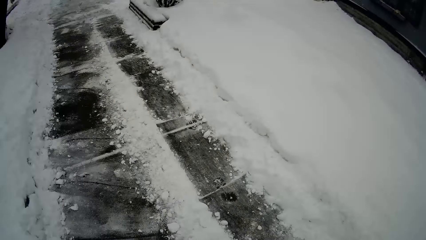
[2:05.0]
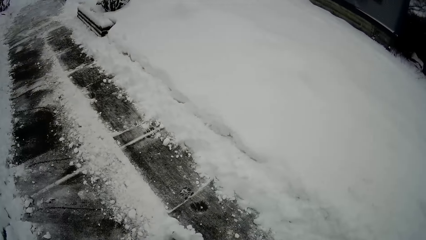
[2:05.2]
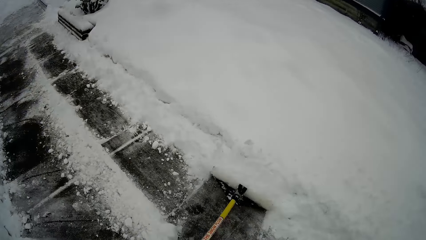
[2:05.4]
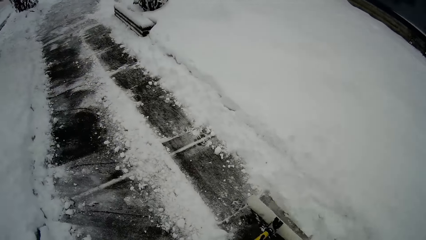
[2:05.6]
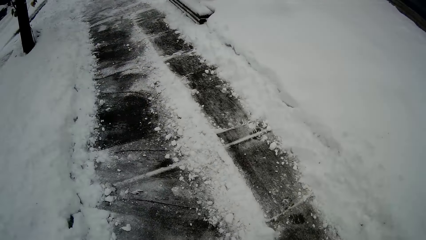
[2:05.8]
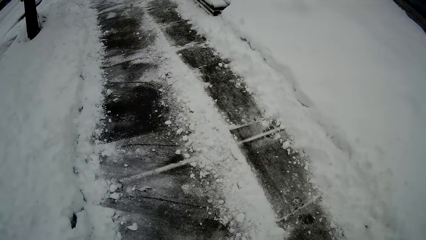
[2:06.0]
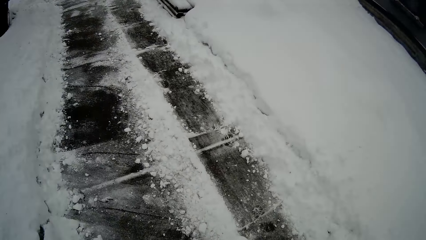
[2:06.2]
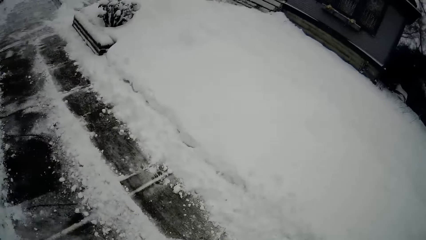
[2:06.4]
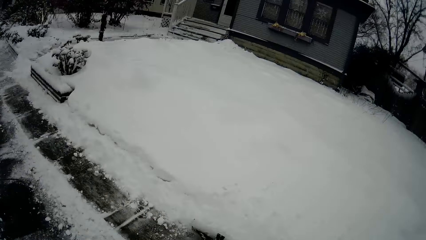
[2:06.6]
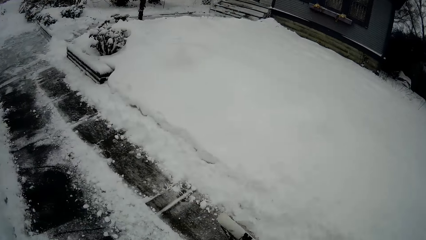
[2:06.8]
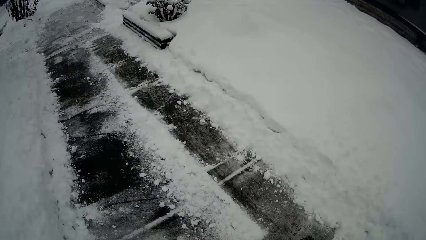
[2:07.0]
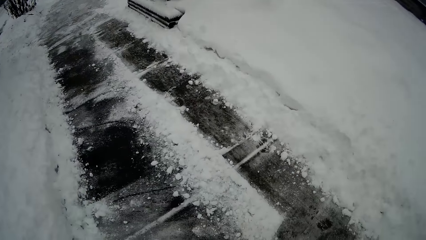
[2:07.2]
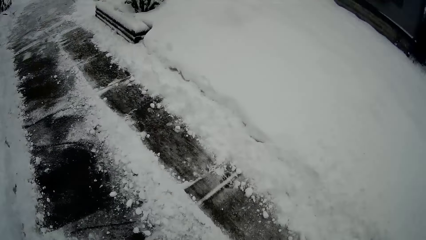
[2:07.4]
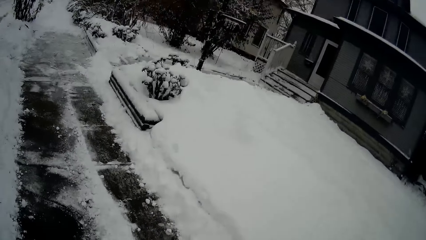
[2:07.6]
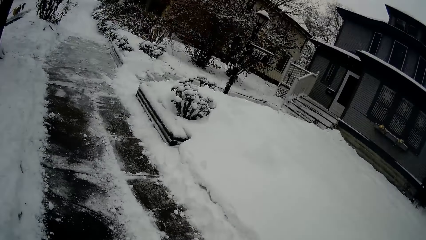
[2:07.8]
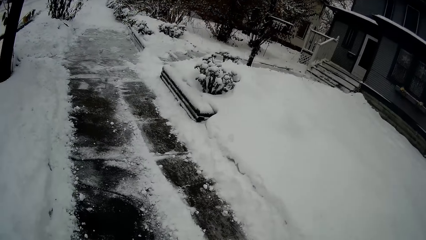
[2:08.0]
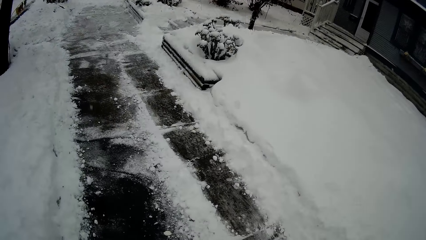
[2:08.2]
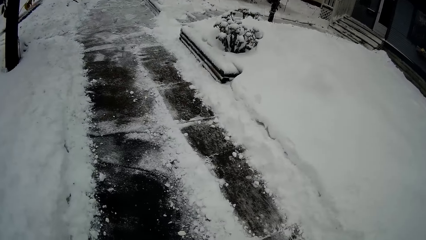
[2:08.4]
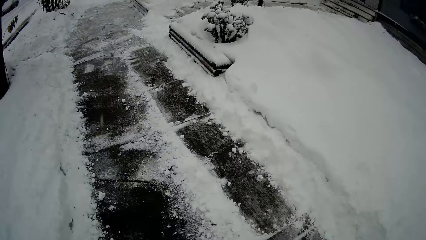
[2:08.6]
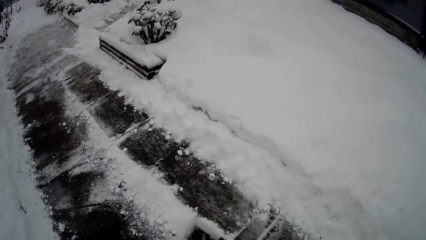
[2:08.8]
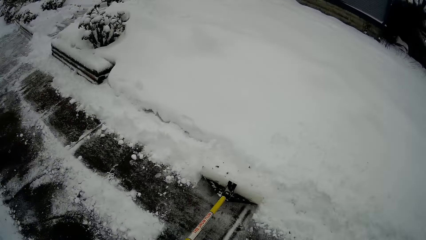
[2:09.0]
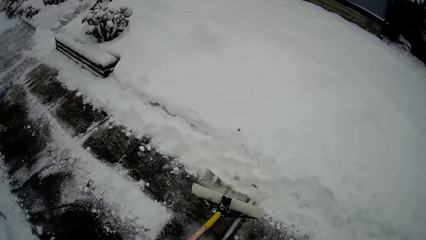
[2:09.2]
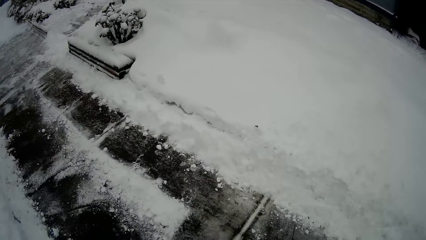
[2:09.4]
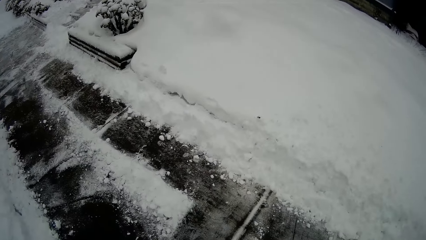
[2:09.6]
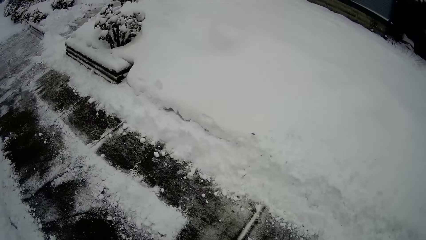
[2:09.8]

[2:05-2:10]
The camera wearer looks around the road. They clear snow on the road with a snow pusher shovel.

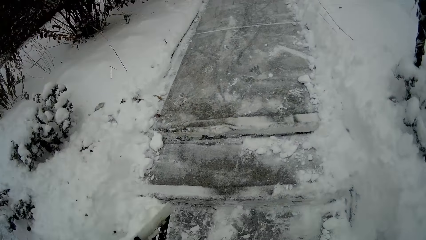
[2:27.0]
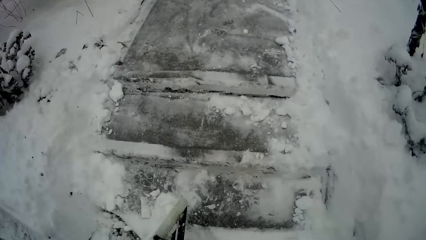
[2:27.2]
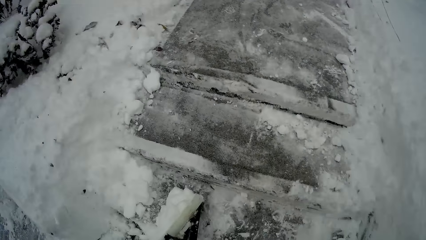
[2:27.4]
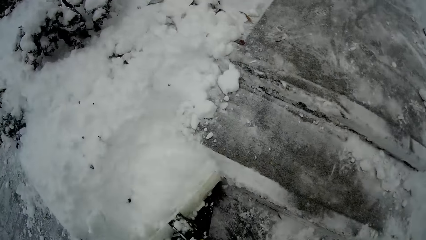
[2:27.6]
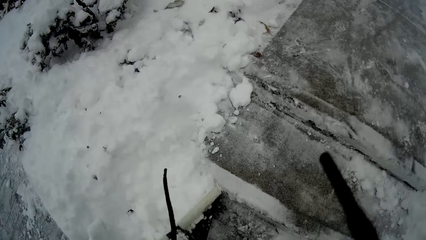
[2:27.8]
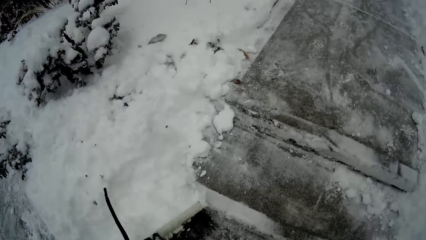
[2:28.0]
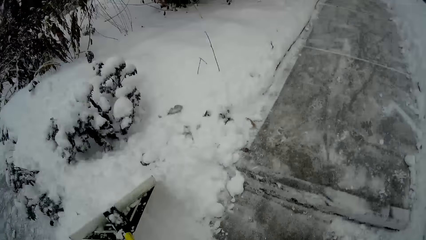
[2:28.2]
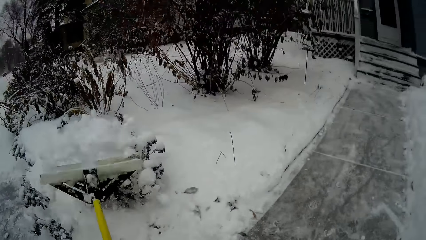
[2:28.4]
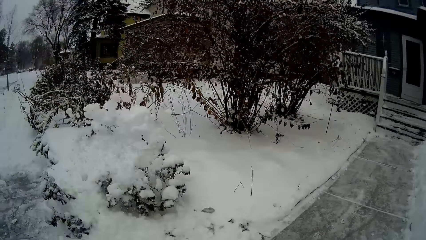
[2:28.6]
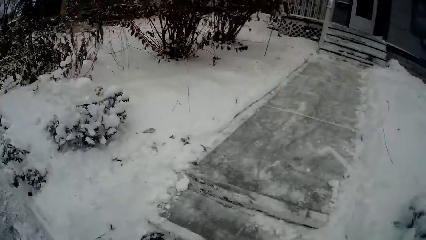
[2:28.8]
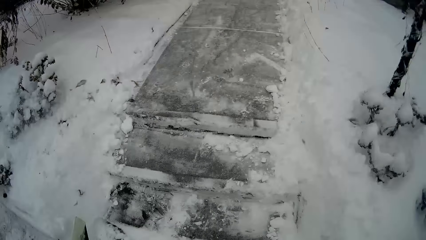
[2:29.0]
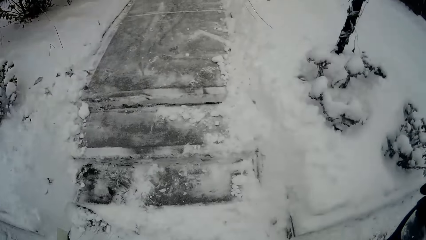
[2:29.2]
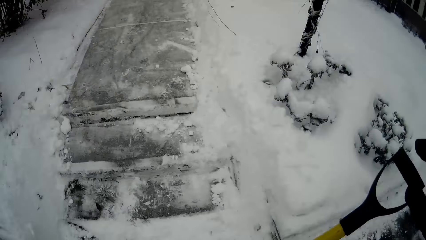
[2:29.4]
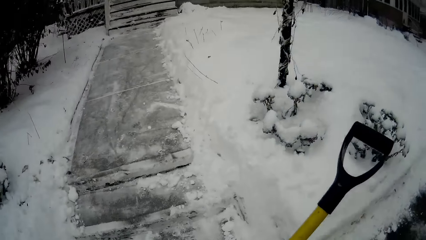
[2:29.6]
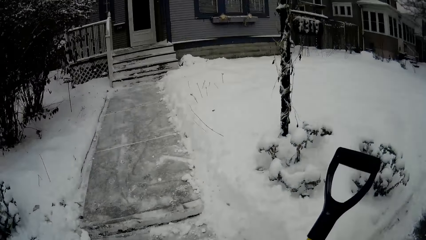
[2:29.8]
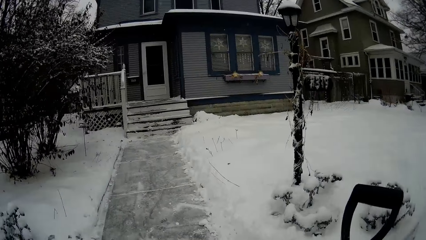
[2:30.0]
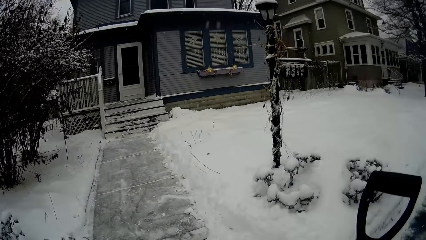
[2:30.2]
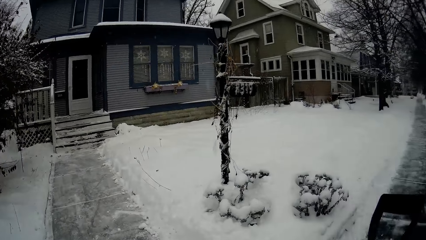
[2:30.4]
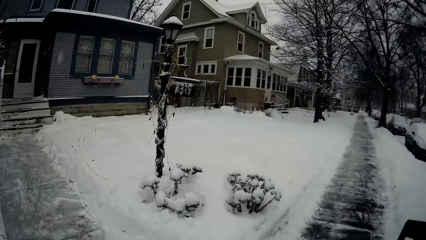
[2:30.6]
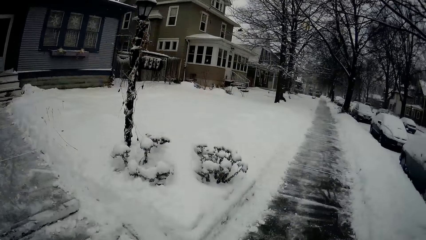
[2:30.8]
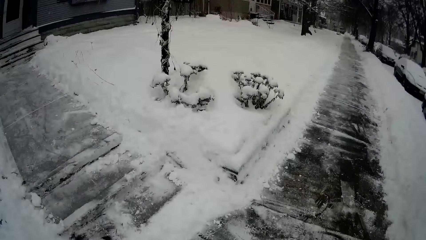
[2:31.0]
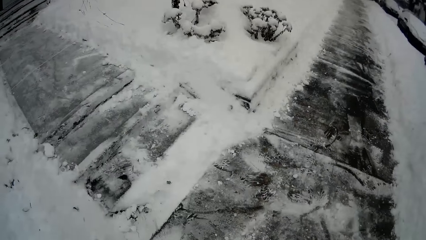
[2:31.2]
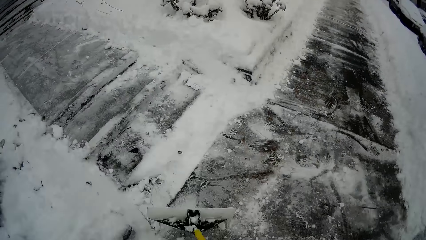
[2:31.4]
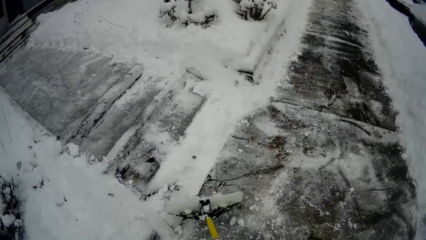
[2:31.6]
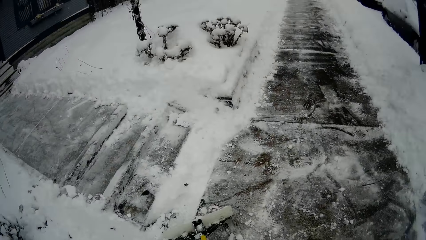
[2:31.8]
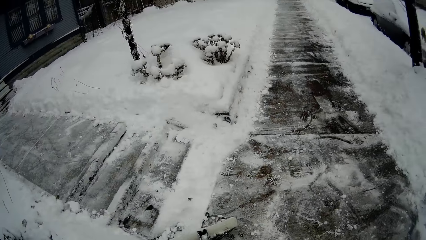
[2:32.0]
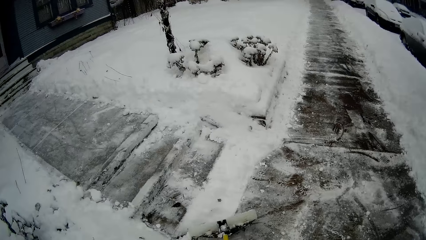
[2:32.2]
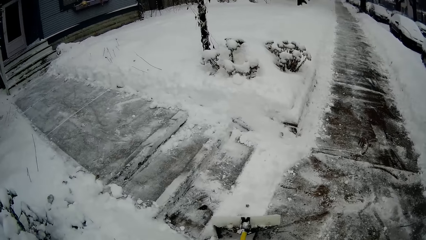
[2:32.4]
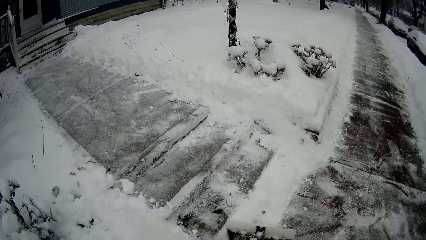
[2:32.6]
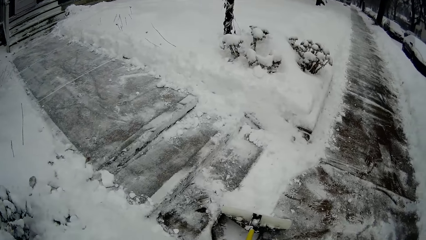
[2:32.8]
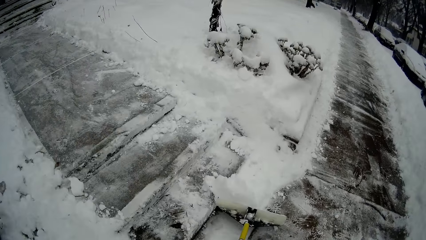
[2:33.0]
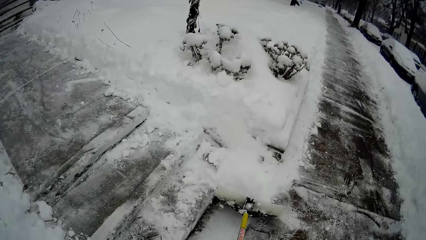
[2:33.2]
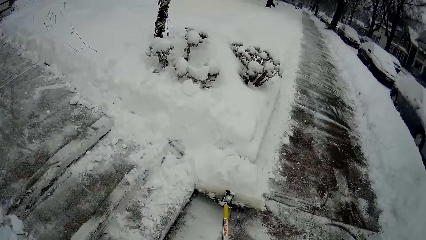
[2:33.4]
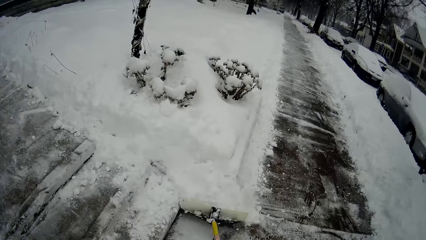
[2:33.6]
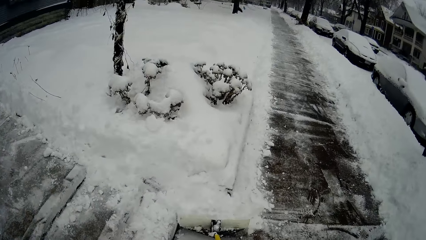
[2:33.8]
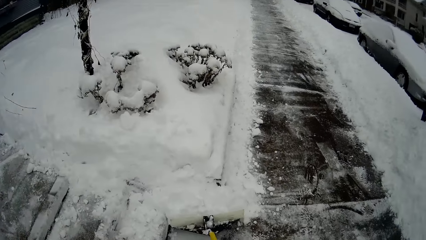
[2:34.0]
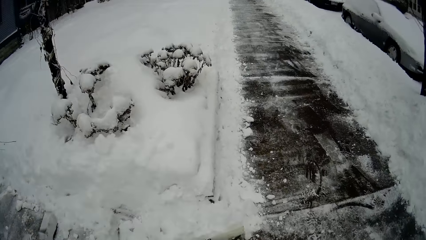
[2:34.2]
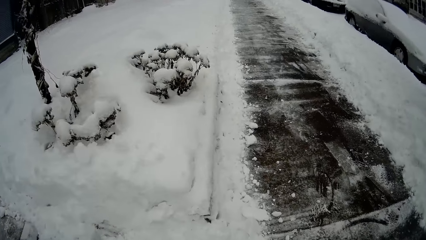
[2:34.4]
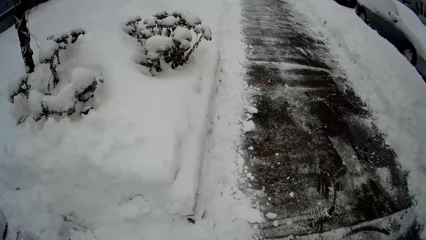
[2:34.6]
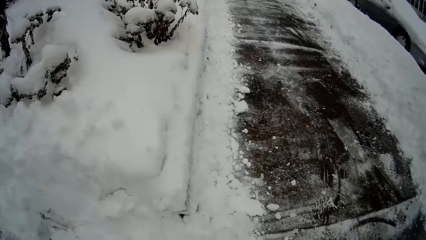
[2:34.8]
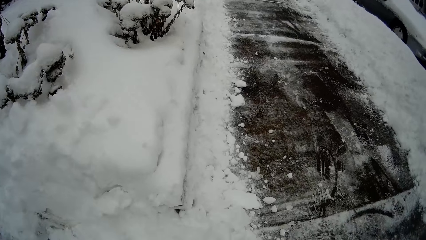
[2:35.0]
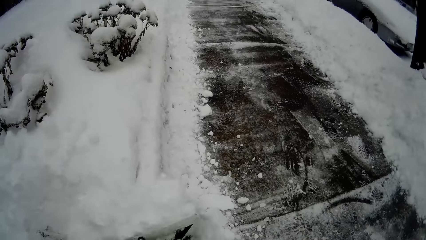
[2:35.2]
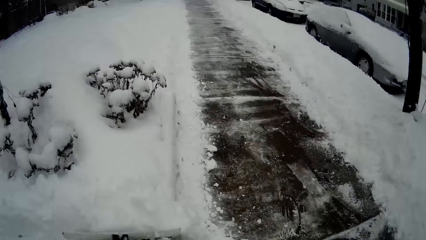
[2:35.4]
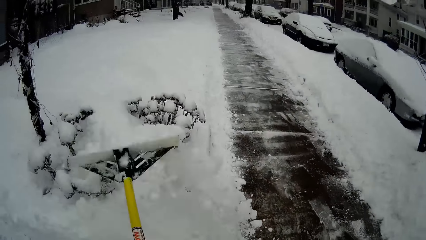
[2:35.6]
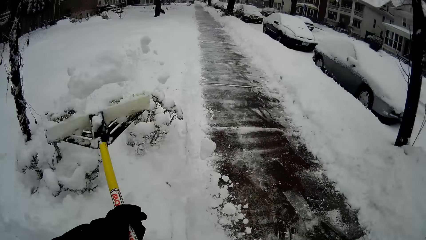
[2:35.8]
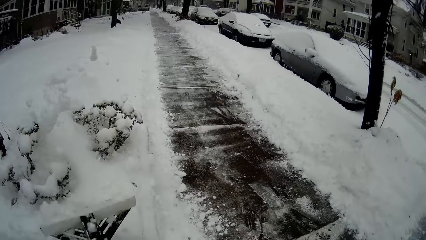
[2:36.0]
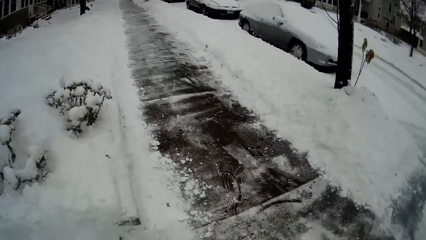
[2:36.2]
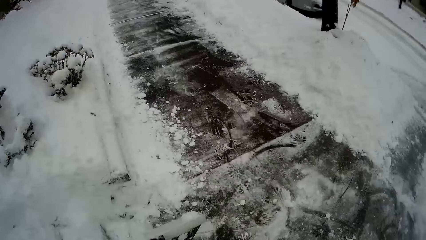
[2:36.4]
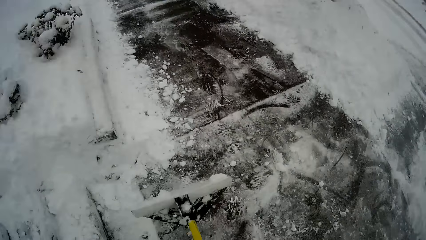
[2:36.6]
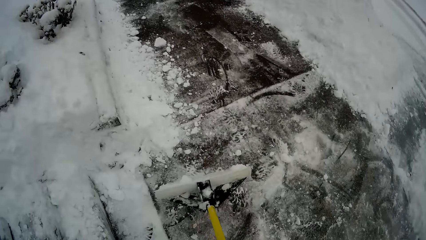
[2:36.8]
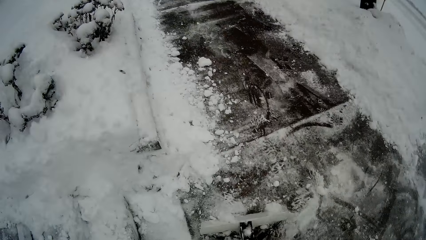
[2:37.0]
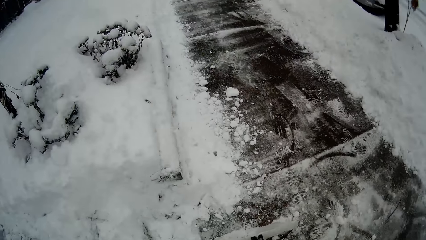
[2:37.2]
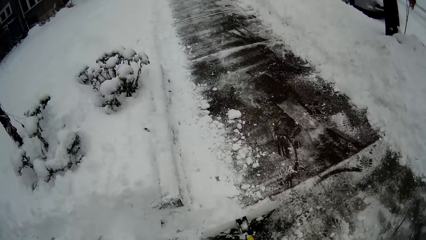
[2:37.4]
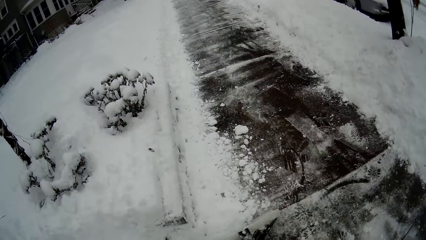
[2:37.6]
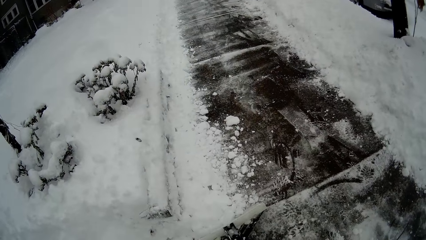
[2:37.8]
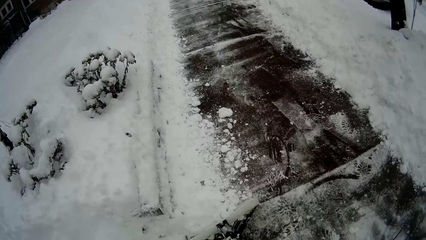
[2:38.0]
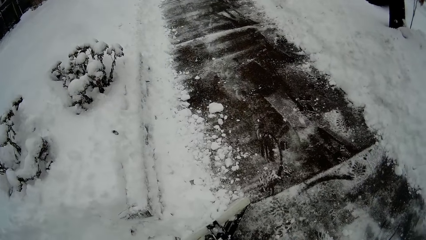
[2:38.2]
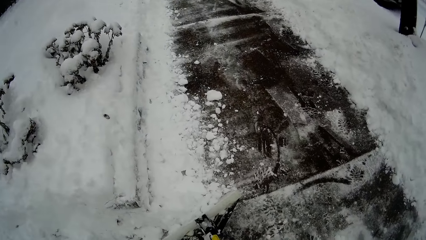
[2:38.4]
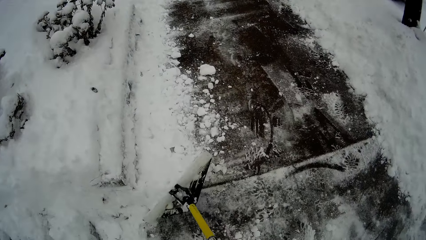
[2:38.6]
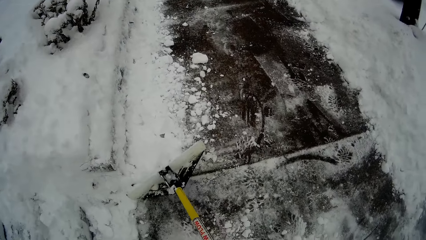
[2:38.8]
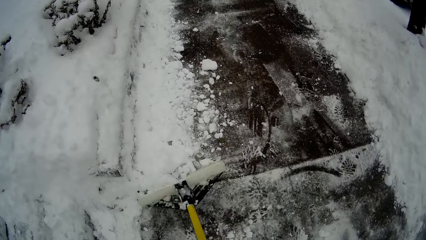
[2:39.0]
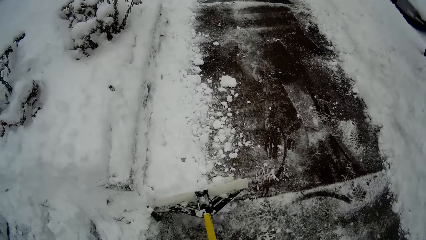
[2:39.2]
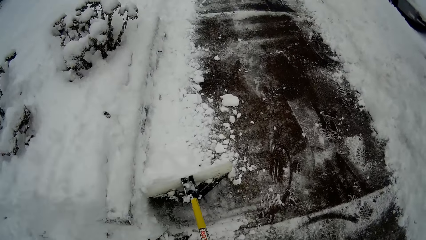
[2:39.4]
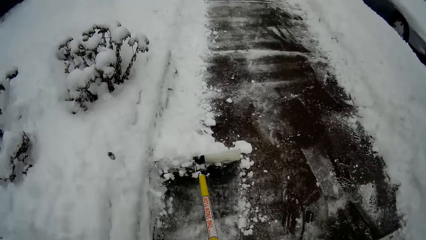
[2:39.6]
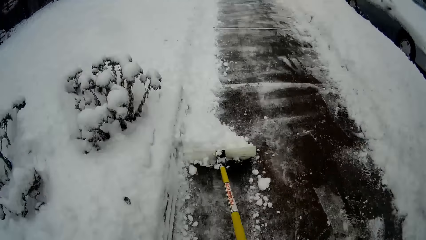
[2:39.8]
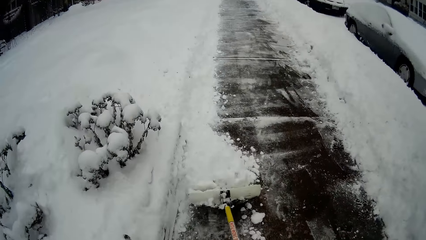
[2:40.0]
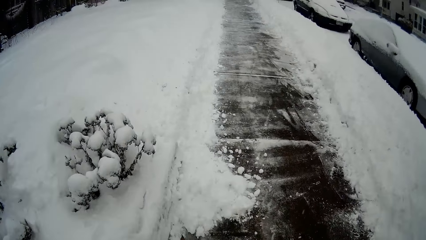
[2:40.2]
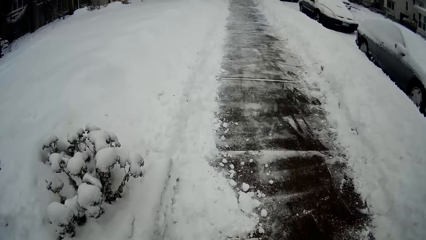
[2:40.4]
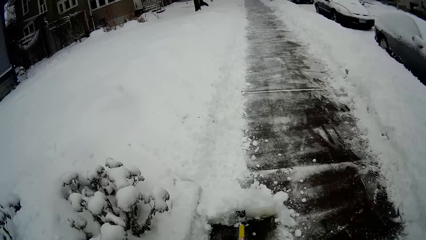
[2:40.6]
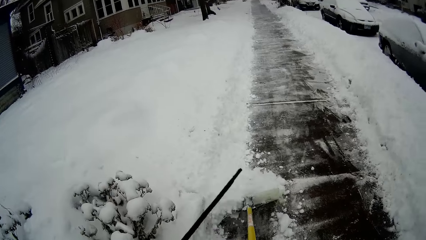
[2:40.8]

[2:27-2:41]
The camera wearer collects snow with a snow shovel. They throw snow with the snow shovel. They hold the snow shovel with a hand. They look around the road. They clear snow on the road with the snow pusher shovel. They collect snow with the snow shovel. They throw snow with the snow shovel. They collect snow with the snow shovel. They push snow with the snow shovel.
